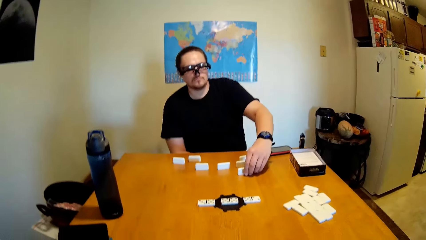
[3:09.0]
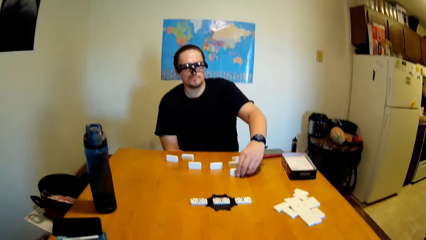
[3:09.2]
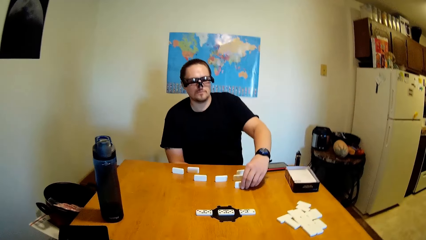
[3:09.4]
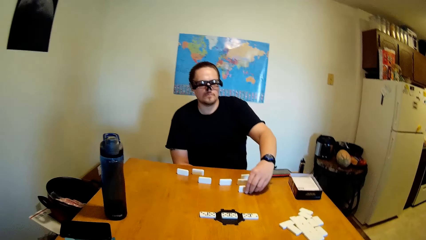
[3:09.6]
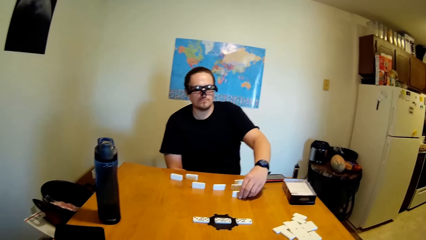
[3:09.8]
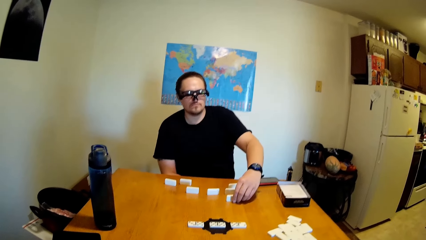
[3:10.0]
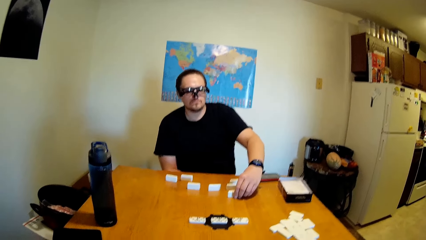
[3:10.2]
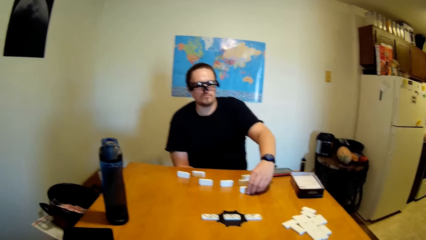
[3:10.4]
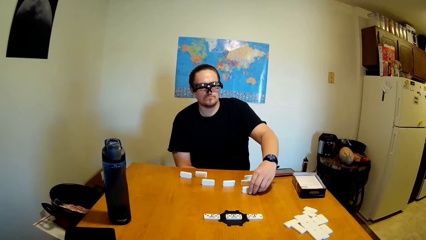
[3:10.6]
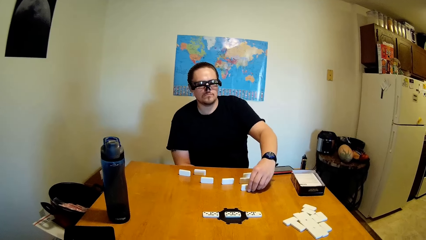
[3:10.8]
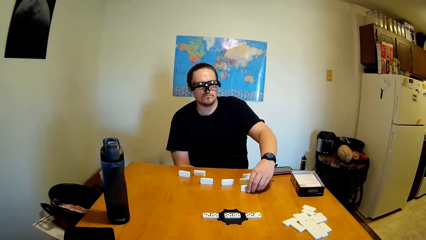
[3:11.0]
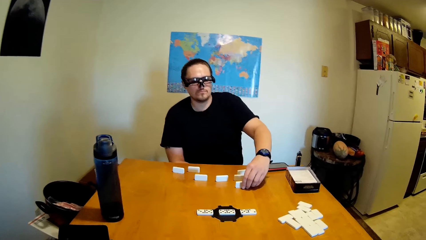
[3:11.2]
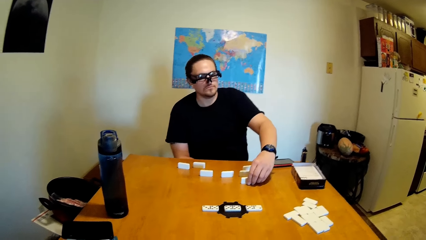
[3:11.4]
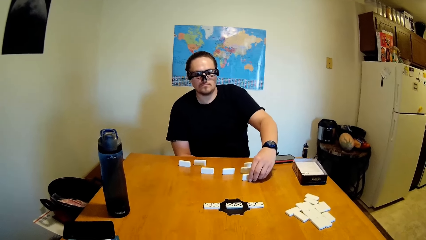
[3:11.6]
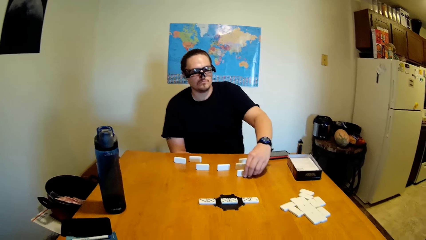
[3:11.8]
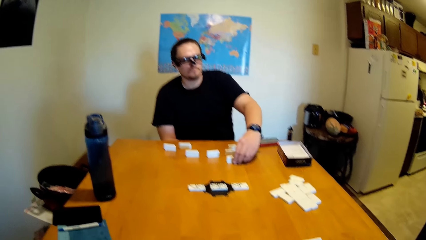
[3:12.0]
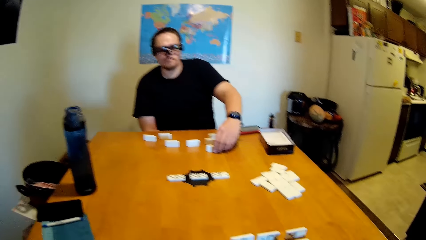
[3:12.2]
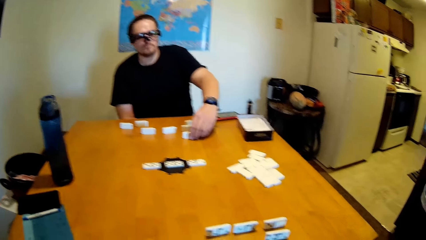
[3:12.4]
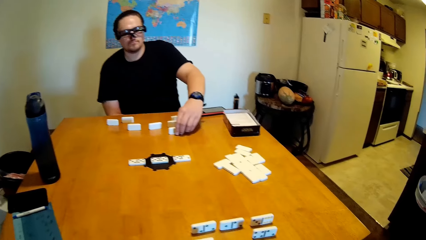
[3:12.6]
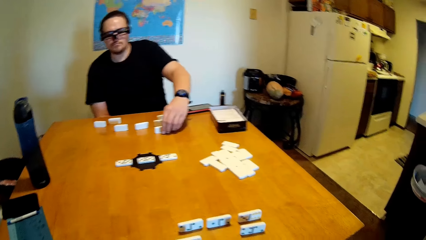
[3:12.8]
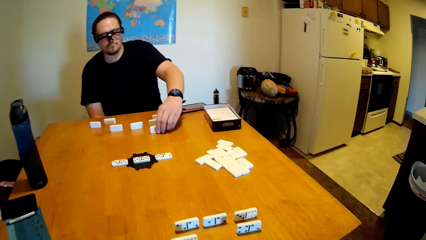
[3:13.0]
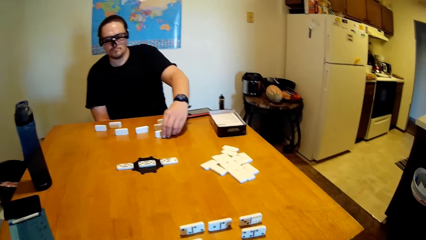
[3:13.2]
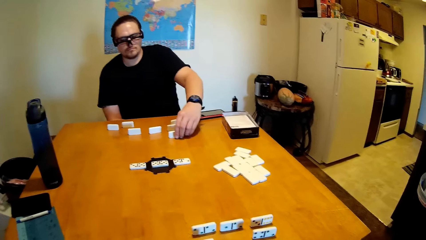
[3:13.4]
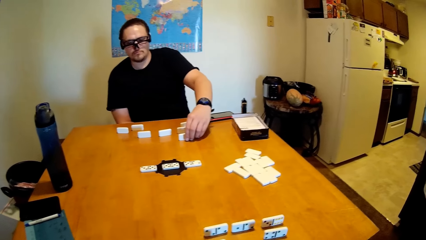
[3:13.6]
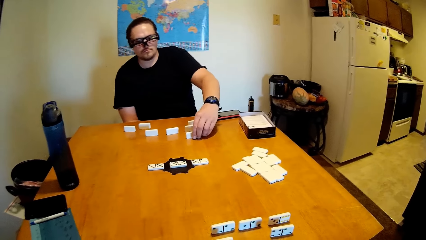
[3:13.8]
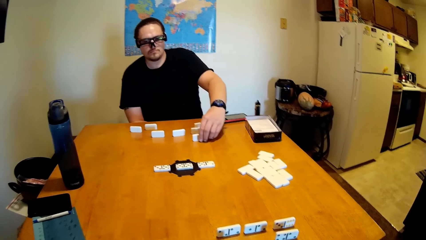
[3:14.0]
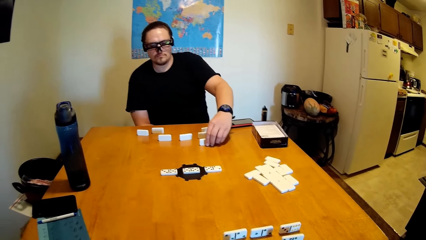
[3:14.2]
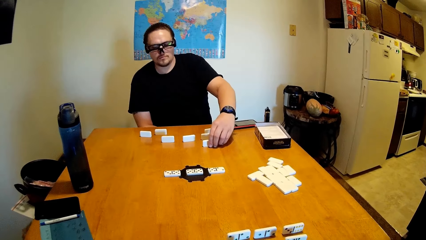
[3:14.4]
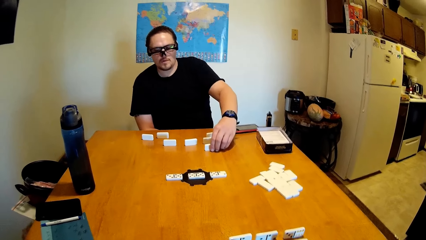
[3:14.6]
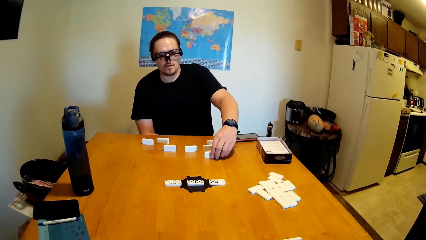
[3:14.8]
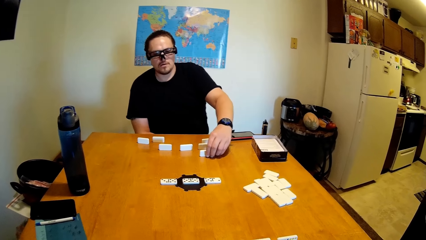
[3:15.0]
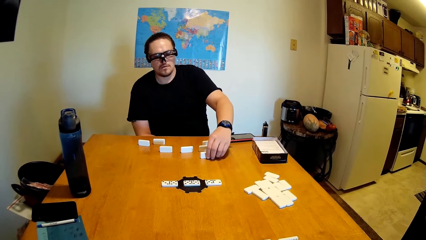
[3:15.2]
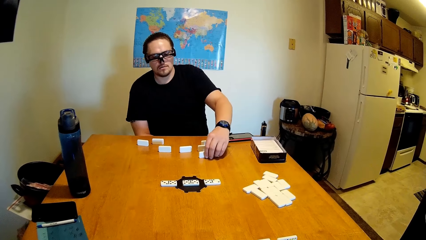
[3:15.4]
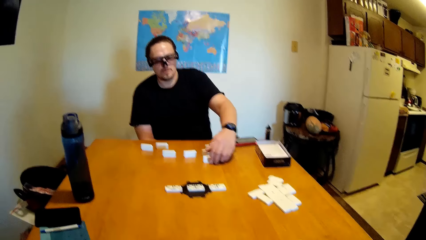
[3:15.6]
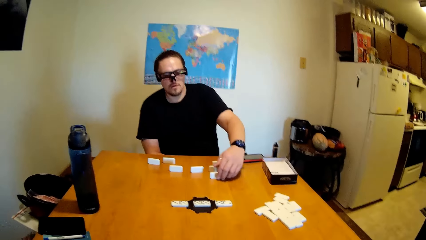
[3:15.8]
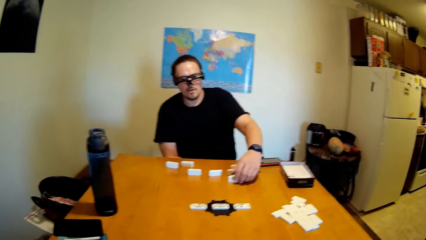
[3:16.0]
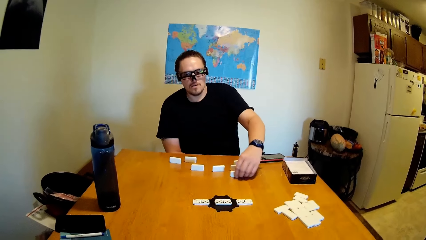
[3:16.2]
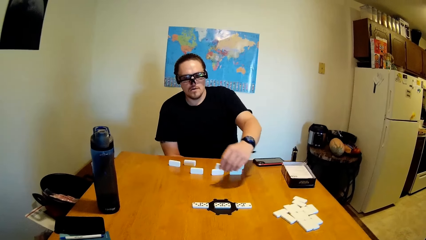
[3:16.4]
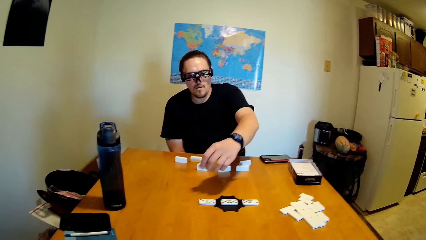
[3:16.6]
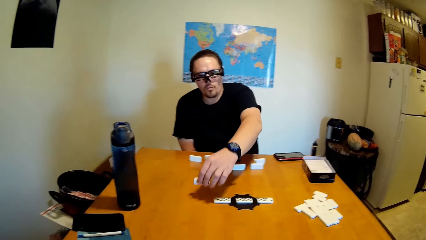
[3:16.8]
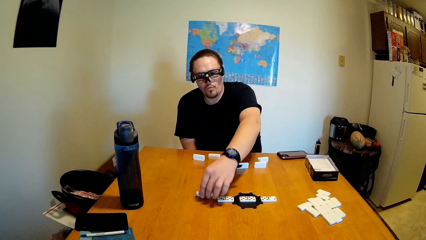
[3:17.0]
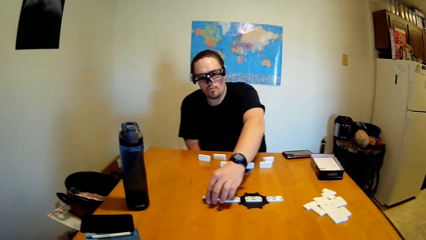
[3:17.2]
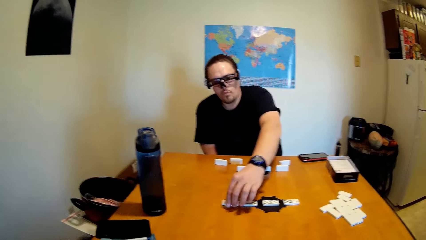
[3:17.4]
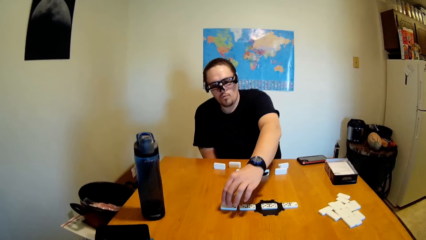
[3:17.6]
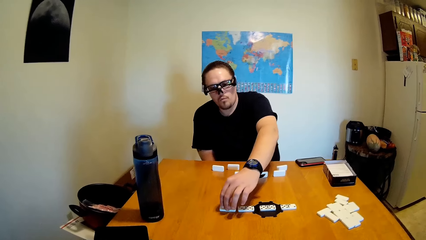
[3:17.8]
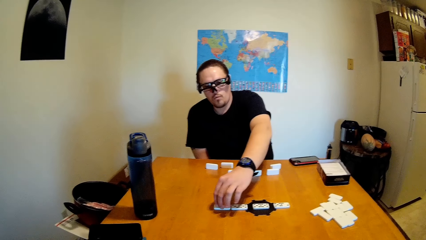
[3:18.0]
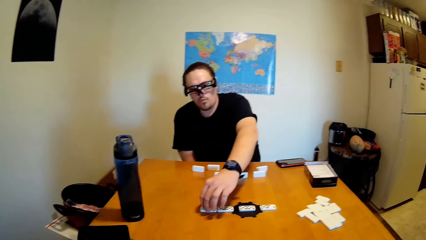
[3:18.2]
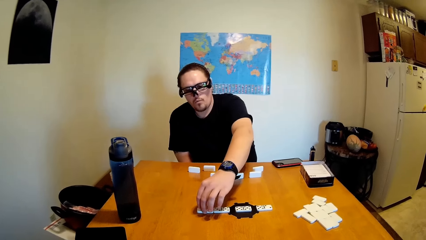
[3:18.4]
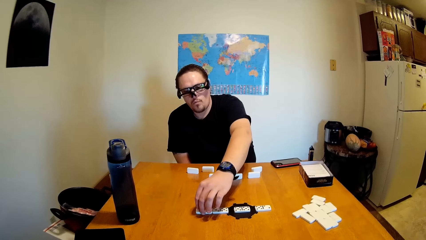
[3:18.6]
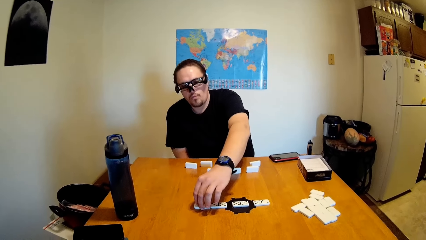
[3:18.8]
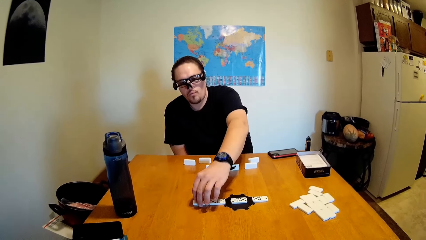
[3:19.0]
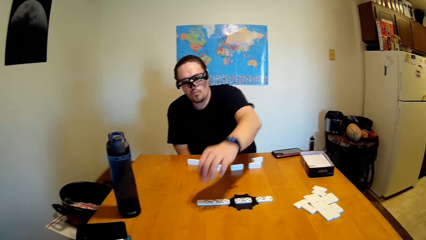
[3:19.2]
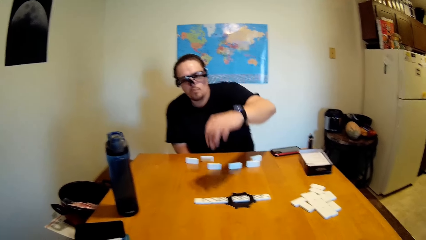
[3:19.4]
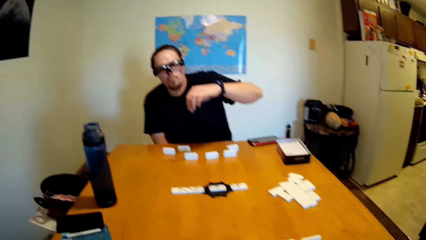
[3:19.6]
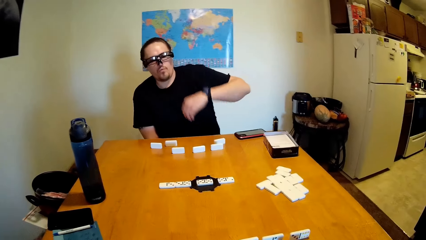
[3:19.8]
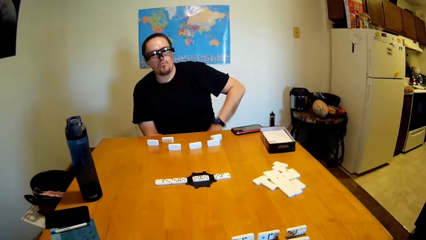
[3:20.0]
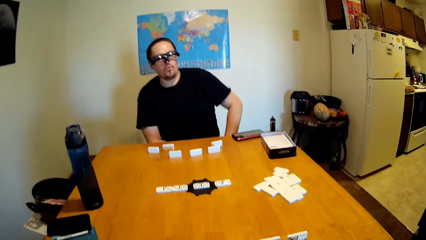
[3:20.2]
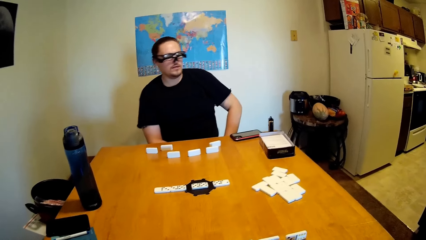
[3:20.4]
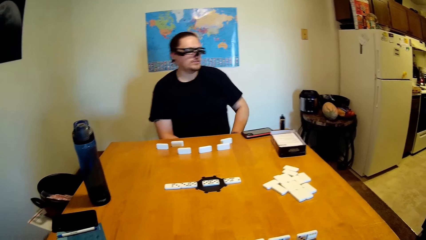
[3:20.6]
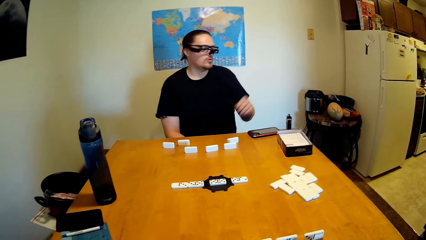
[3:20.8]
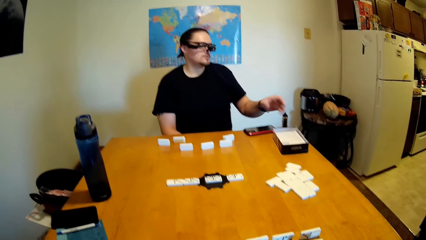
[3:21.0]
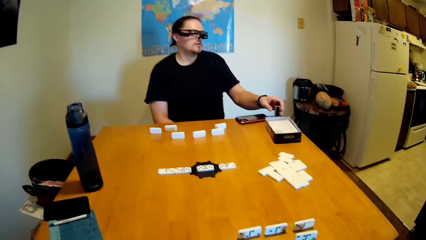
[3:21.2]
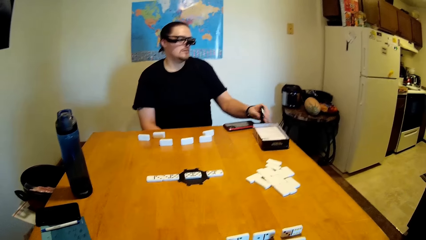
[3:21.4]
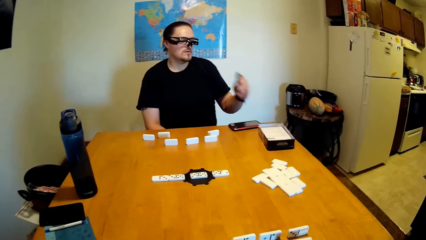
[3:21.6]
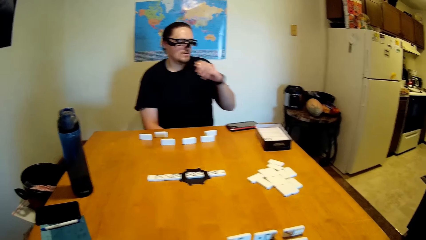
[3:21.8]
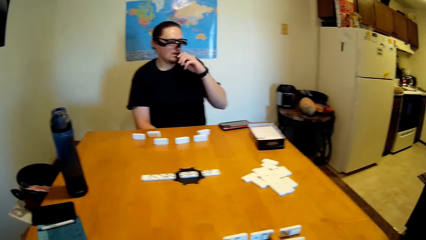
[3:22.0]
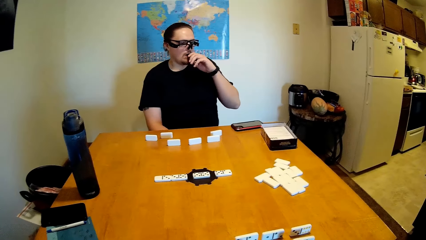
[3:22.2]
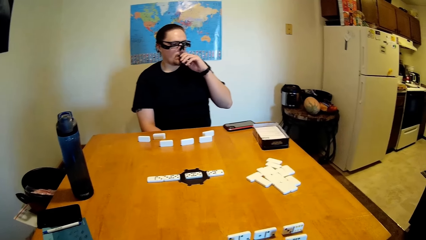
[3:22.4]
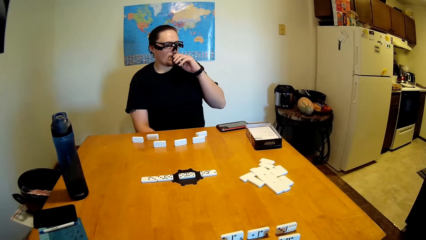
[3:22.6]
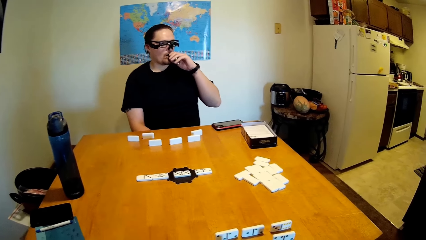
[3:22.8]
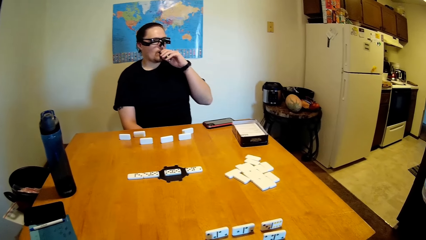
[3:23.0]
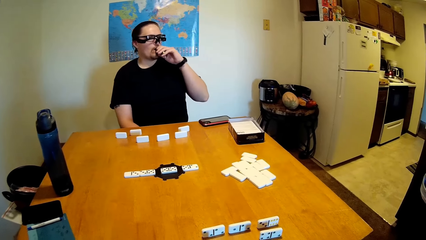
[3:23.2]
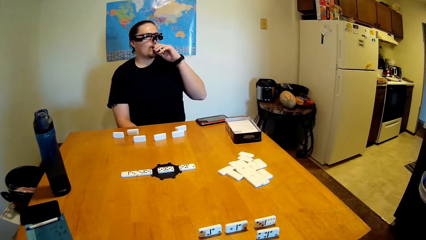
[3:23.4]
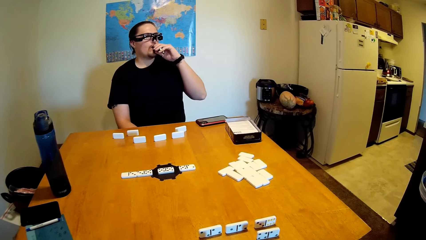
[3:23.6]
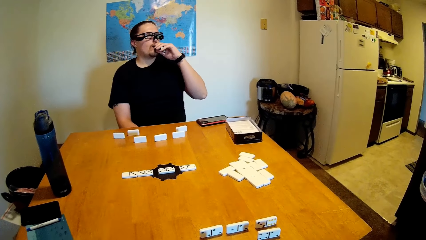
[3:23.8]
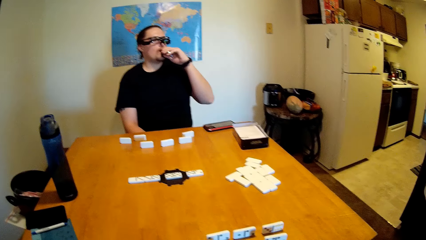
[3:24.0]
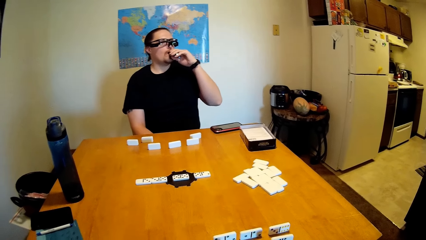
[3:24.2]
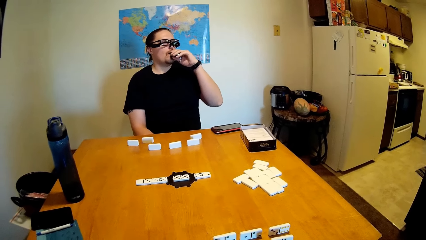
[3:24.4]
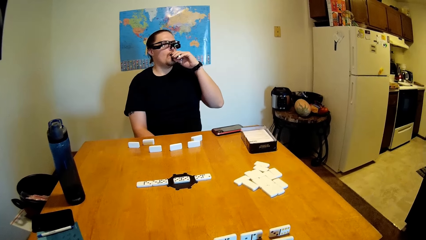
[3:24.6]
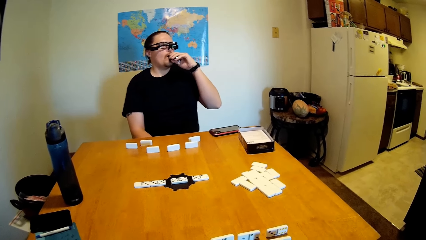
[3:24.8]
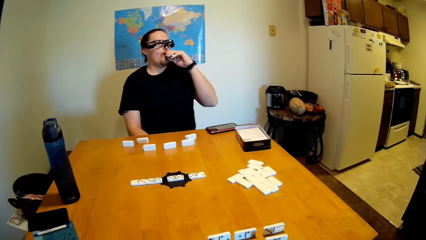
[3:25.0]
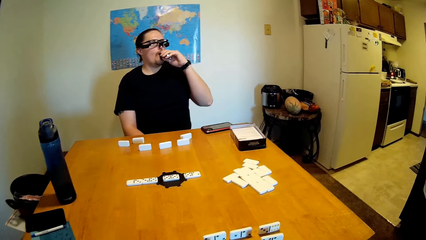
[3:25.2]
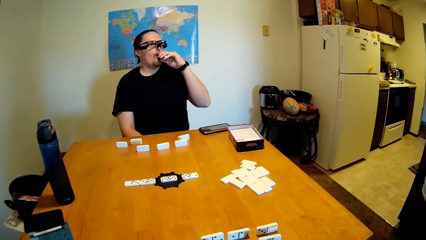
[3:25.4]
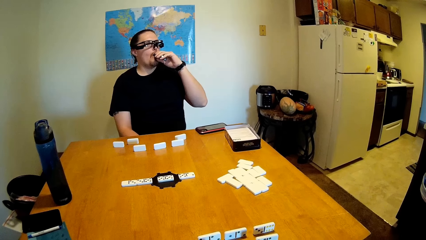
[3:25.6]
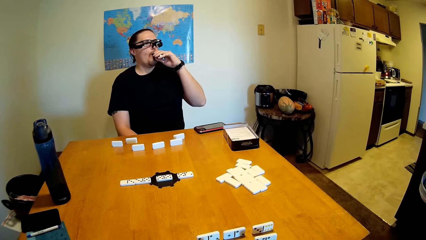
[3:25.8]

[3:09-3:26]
A man arranges the brick. The camera wearer talks to the man. The man nods his head and arranges the brick. The camera wearer talks to the man. The man arranges the brick. The camera wearer talks to the man. The man talks to the camera wearer, picks up an object and drinks something.
